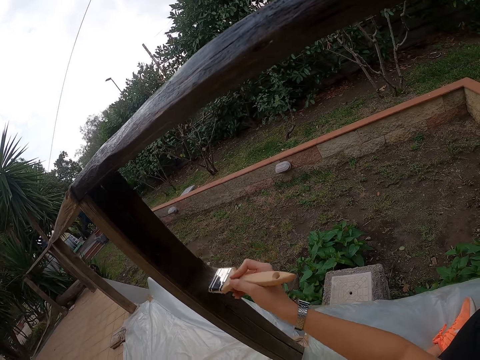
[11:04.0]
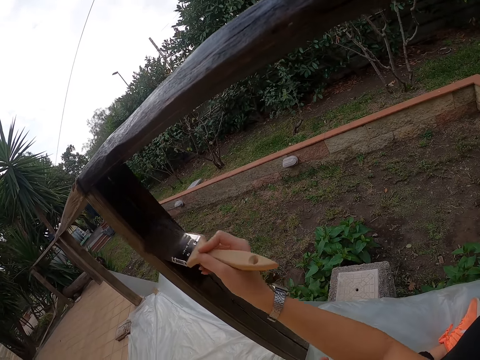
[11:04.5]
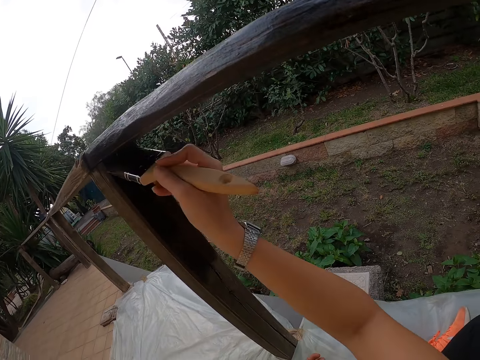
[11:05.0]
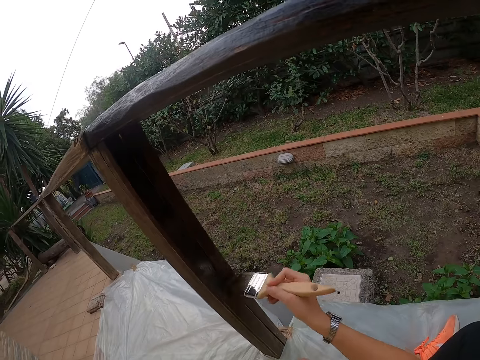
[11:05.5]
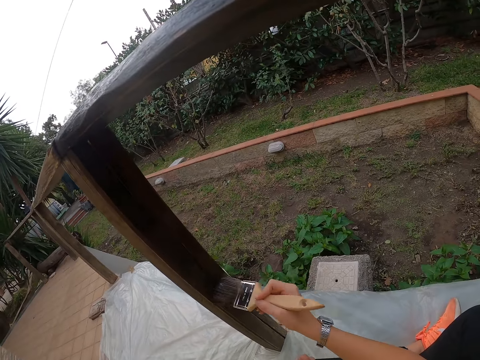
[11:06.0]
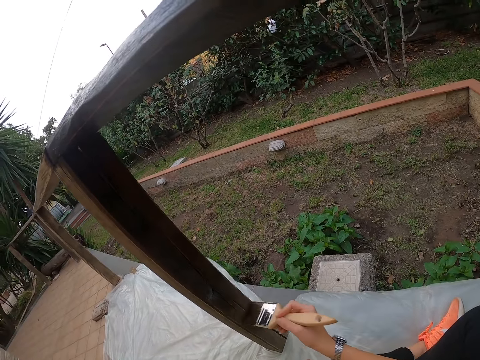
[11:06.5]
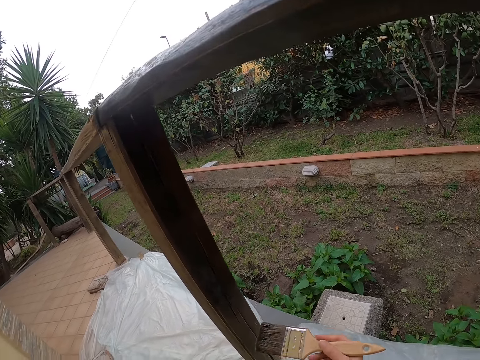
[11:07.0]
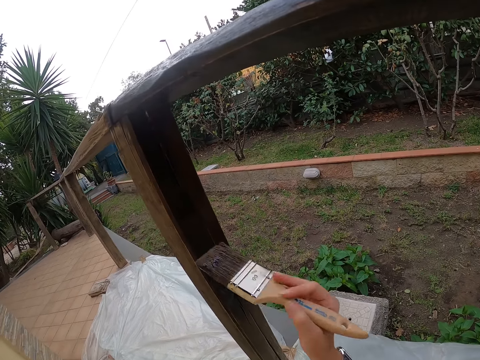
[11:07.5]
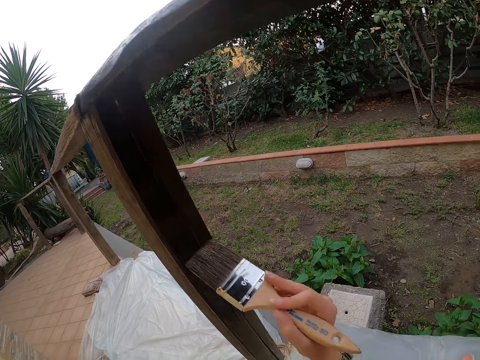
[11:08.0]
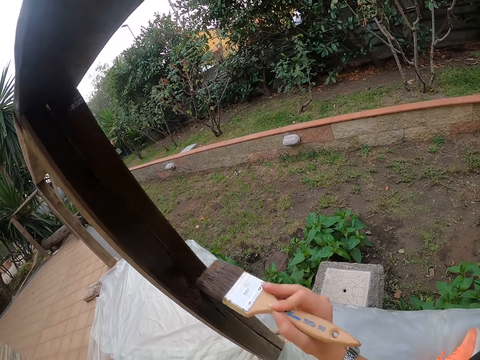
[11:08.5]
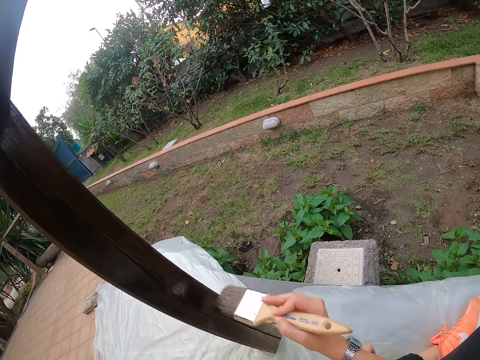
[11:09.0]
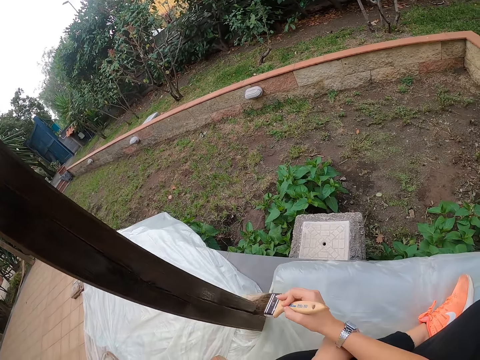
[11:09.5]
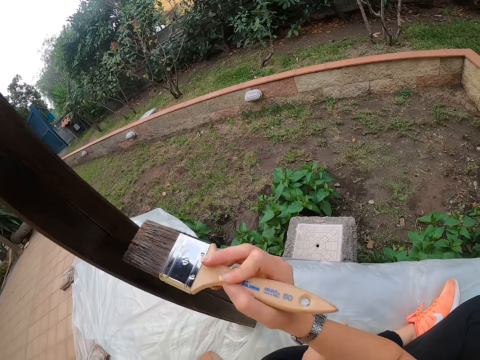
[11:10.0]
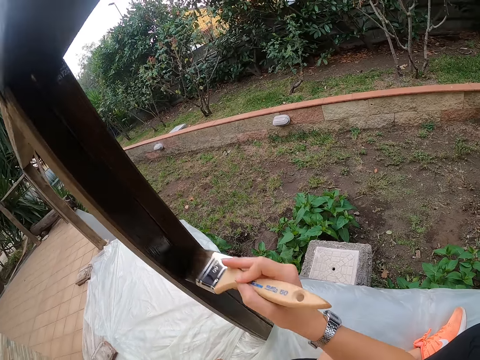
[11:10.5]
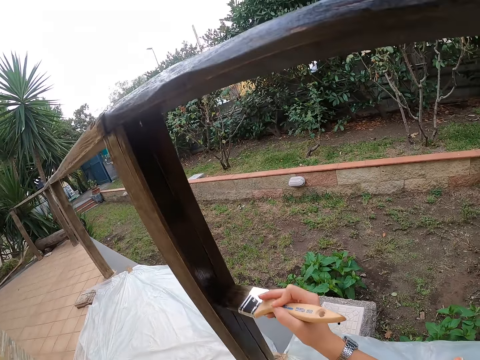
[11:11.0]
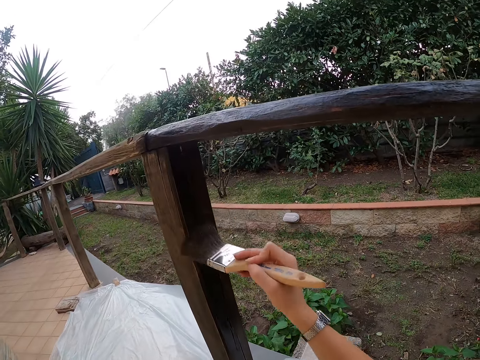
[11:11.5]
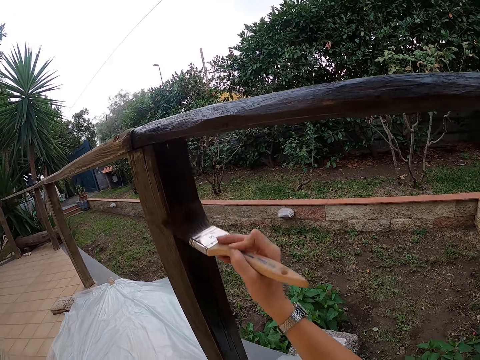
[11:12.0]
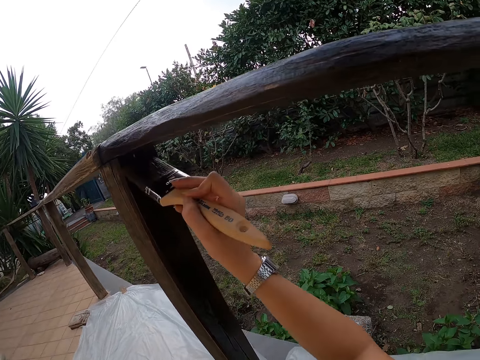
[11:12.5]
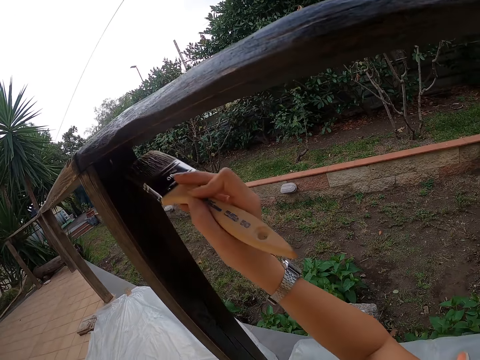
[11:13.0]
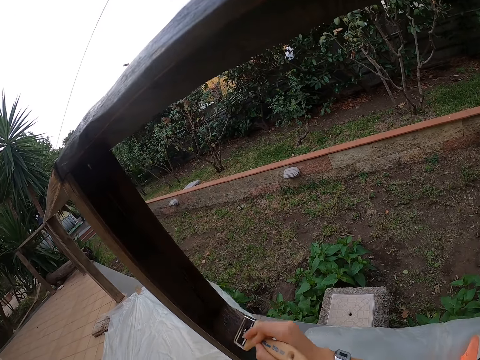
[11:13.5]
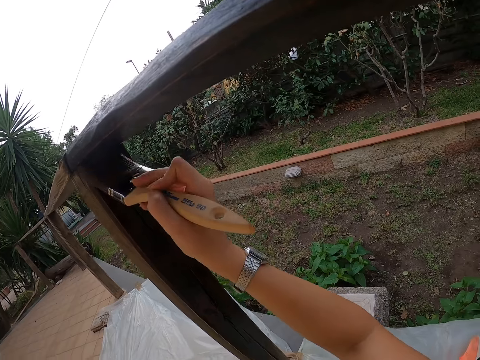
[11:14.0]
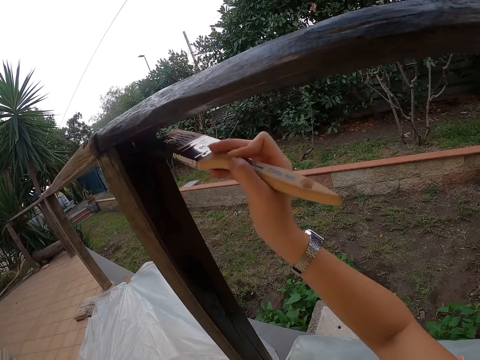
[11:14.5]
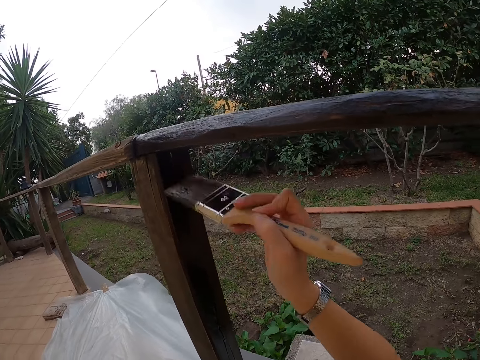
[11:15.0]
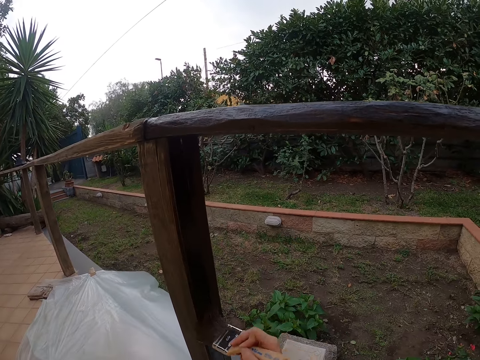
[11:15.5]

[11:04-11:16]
The camera wearer turns the paint brush on the other side.

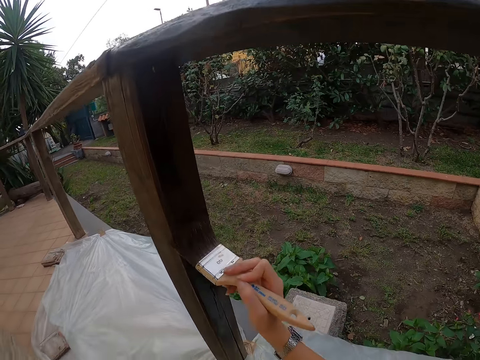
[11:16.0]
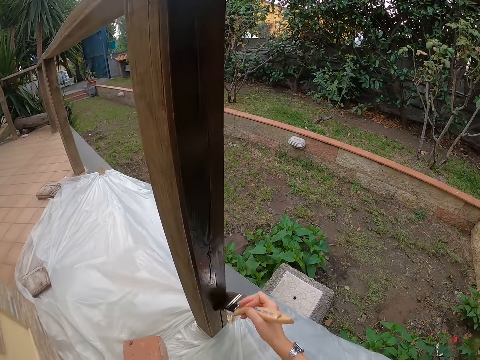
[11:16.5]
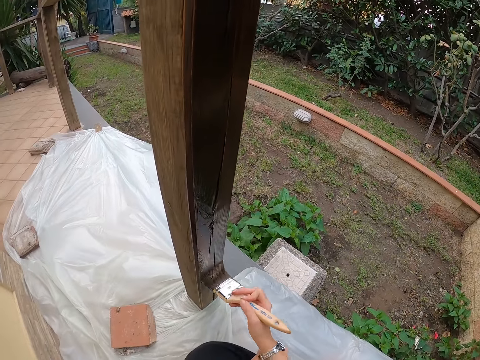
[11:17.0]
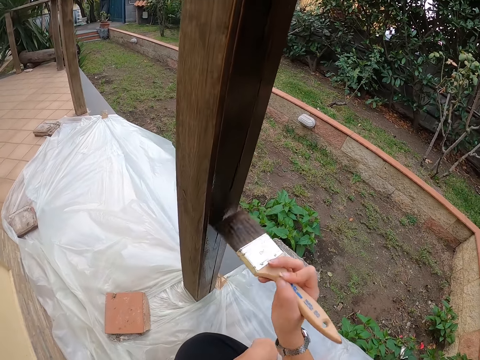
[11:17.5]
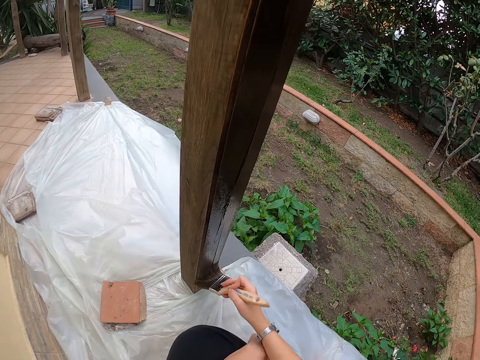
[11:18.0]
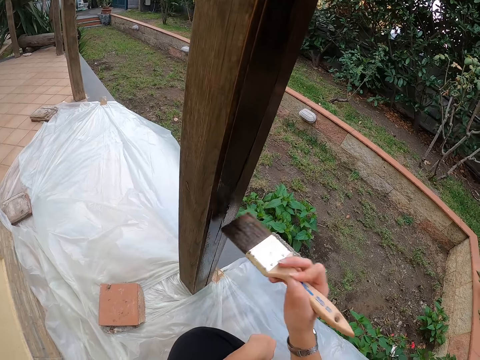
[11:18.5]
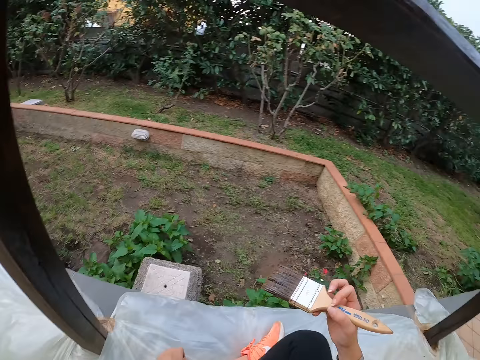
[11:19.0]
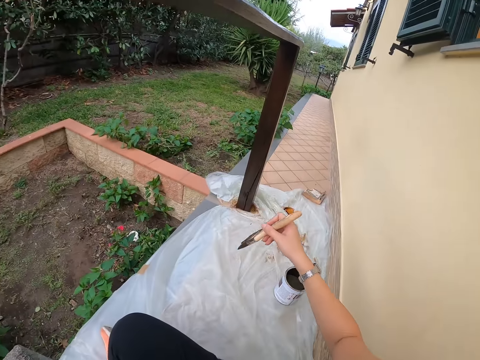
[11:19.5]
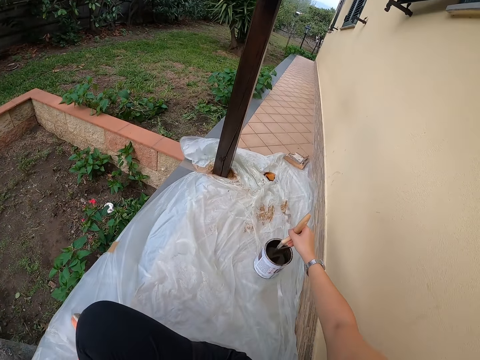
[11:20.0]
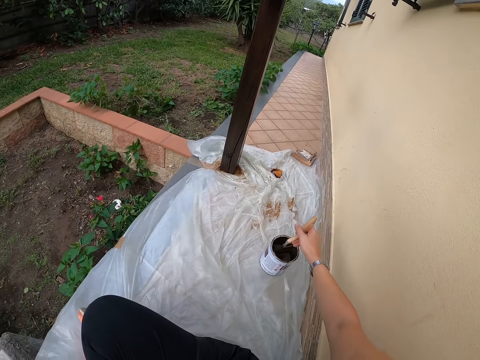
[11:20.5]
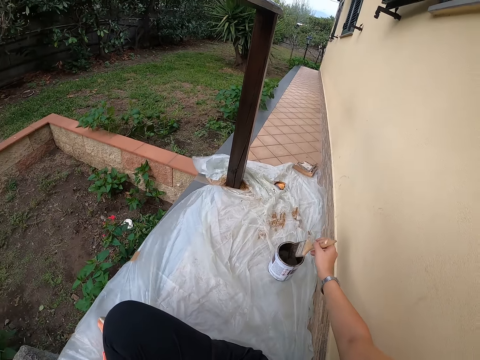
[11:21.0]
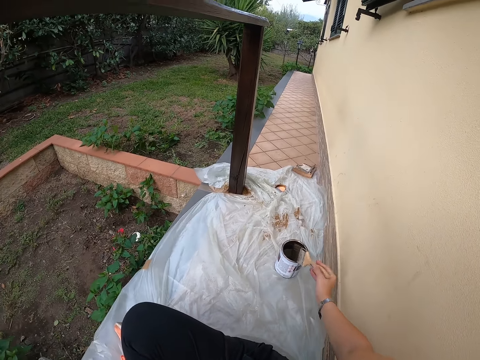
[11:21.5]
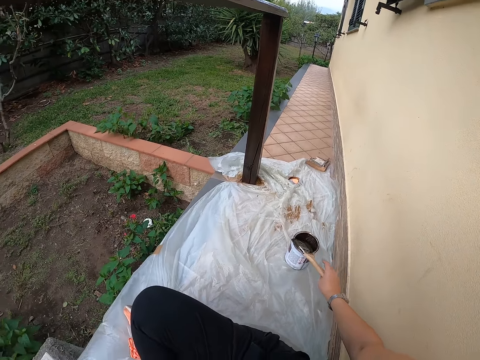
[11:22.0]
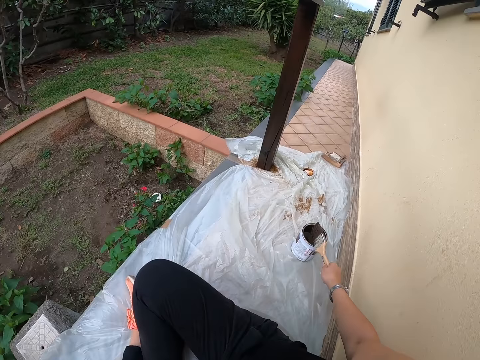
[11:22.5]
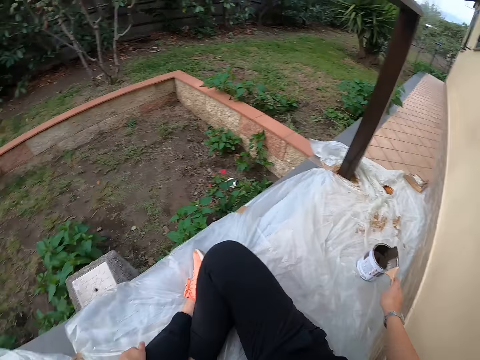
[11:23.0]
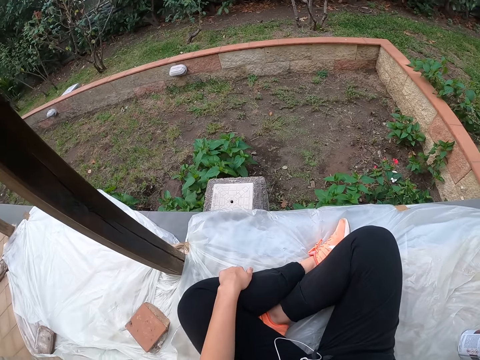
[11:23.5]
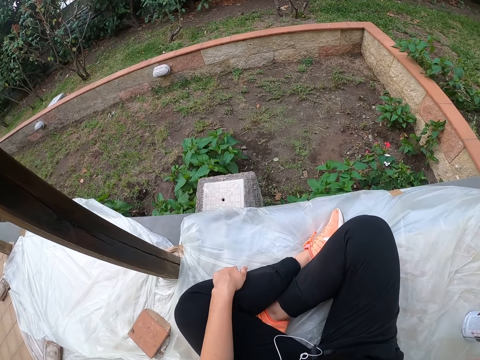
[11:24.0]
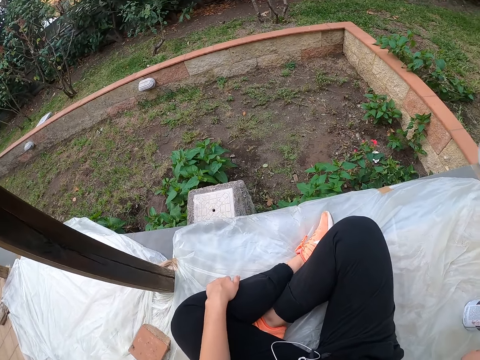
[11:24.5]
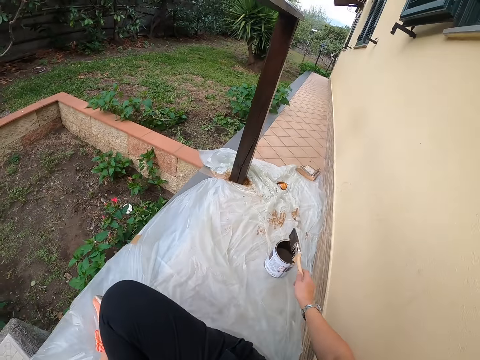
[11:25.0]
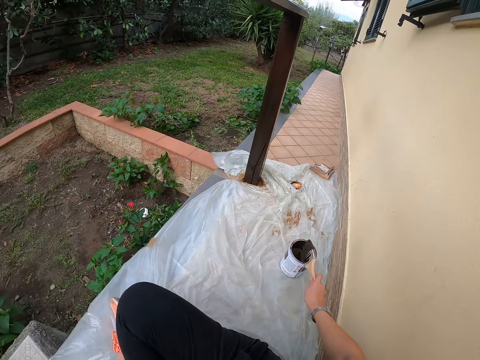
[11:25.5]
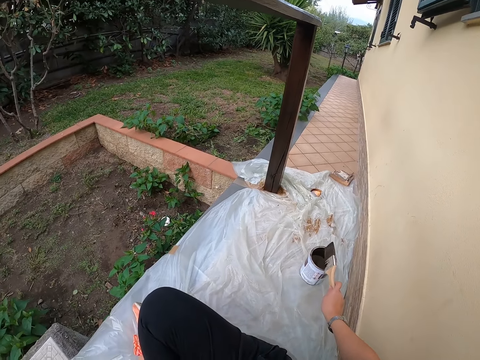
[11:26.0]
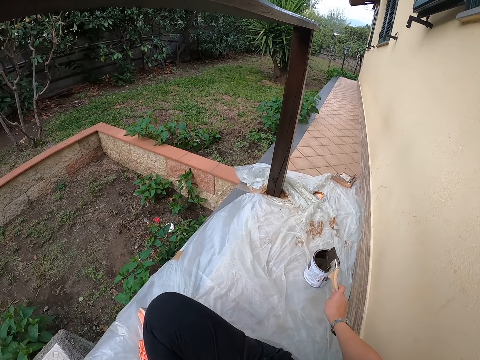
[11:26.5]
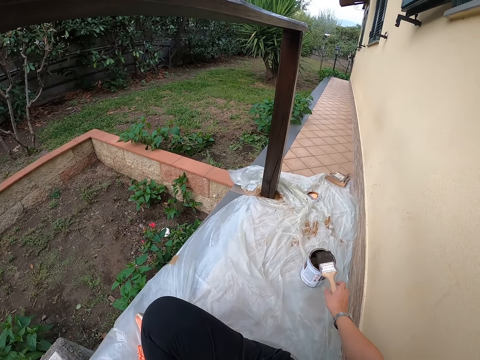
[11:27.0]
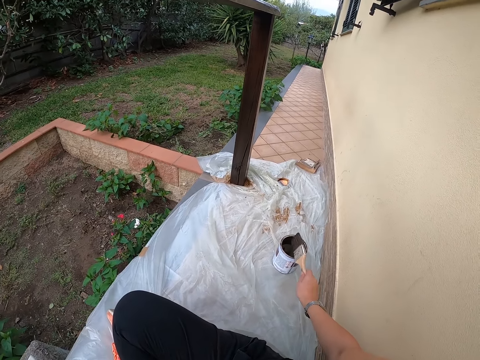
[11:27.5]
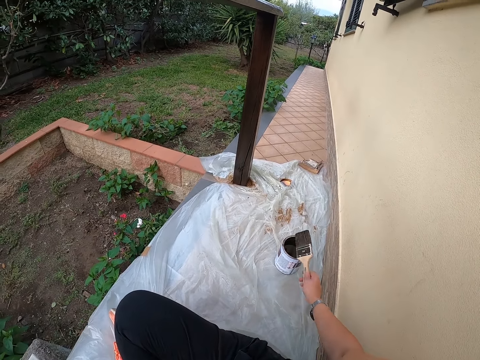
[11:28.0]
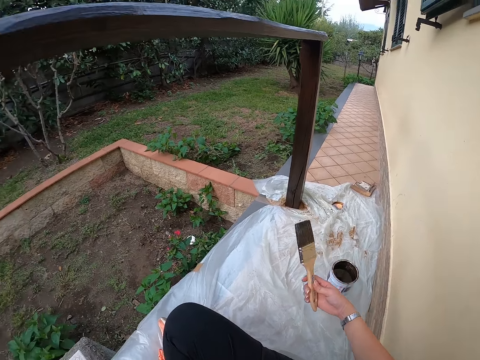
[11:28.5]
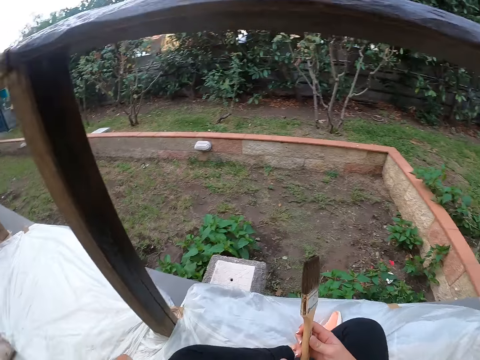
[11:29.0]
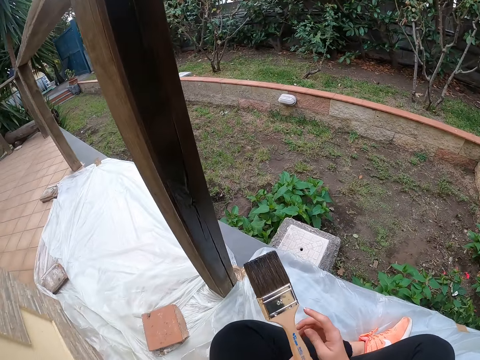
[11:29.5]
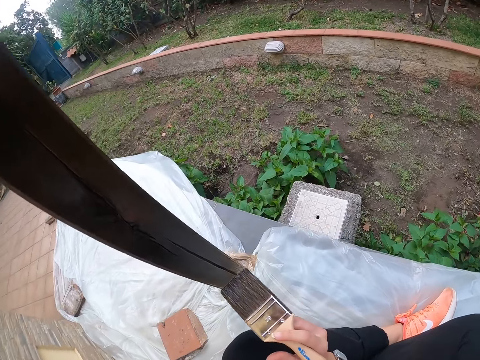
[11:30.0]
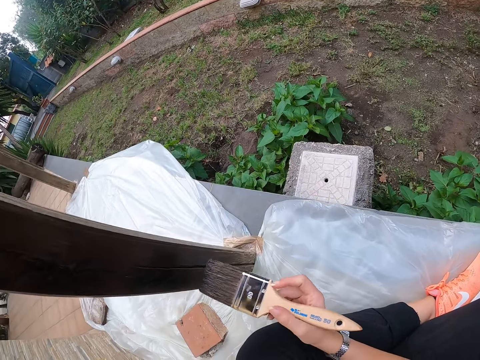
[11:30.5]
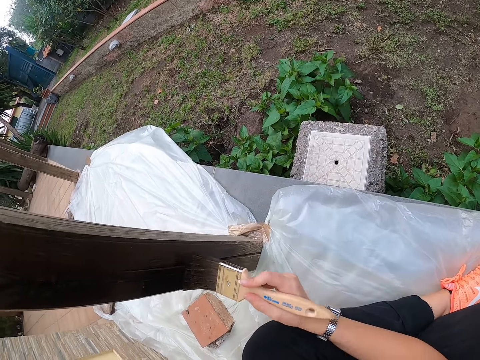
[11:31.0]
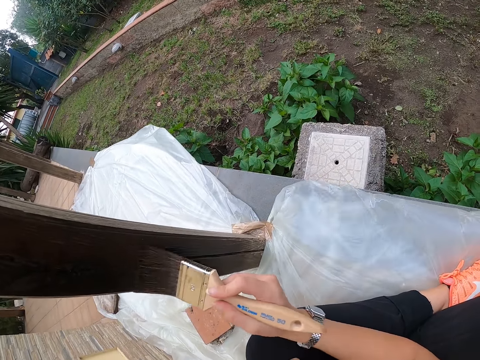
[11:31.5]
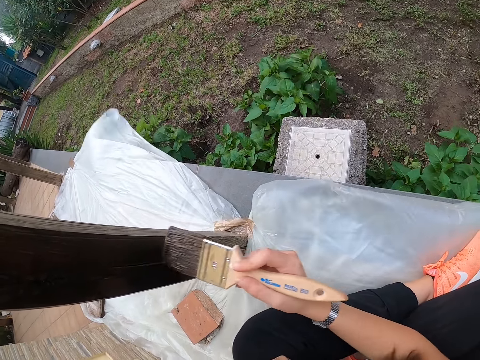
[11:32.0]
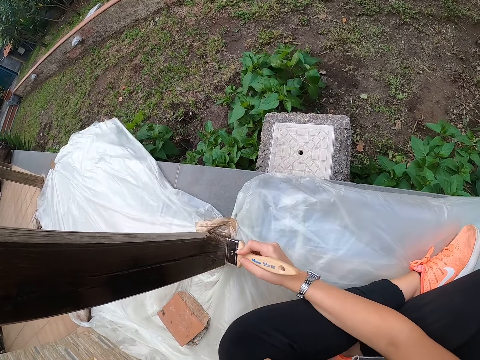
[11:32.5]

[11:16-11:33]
The camera wearer stops painting the balcony. They take some paint from the paint can or container with the paint brush. They take out the paint brush from the container. They hit the paint brush on the top of the paint can and drip off paint from the paint brush. They stop hitting the paint brush on the top of the paint can. They paint the balcony with the paint brush.
